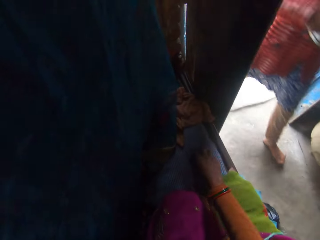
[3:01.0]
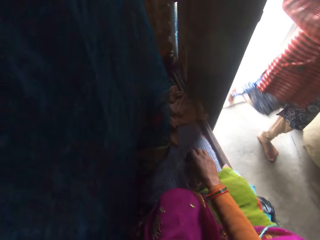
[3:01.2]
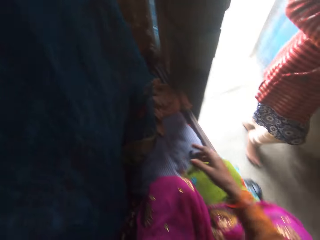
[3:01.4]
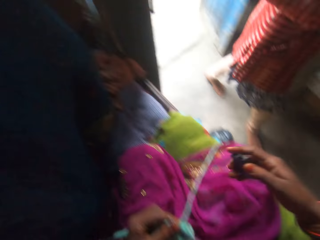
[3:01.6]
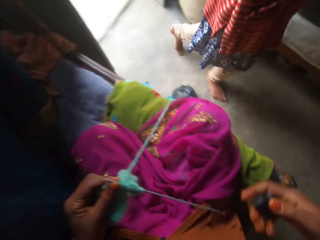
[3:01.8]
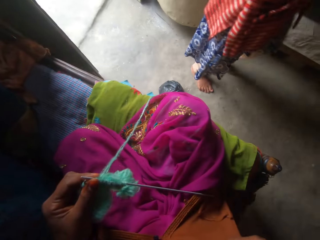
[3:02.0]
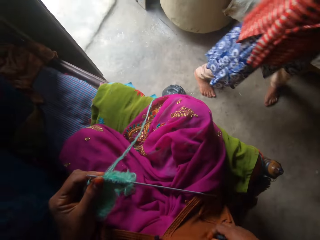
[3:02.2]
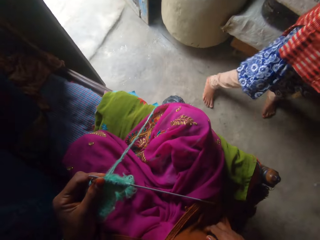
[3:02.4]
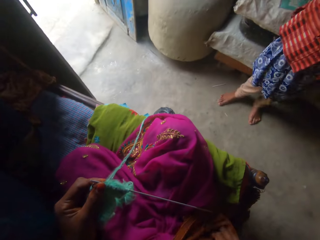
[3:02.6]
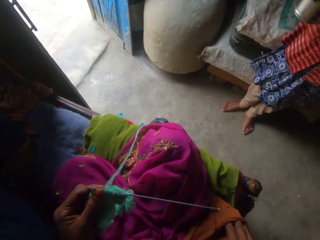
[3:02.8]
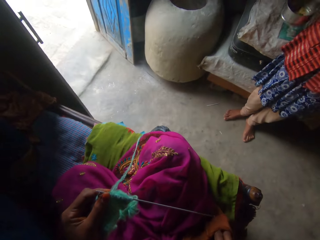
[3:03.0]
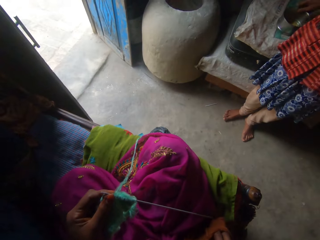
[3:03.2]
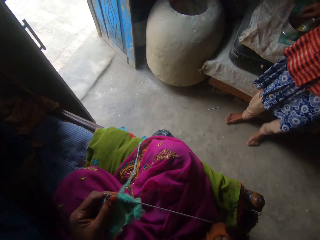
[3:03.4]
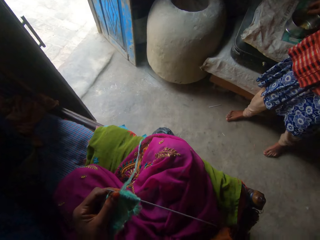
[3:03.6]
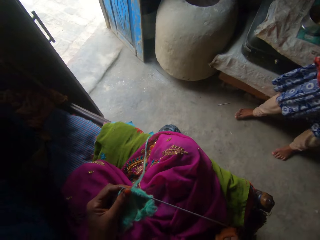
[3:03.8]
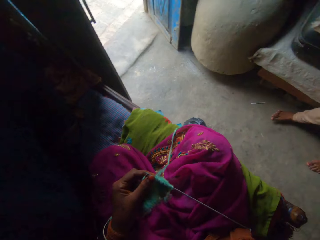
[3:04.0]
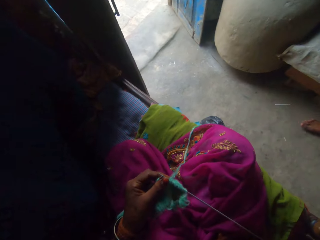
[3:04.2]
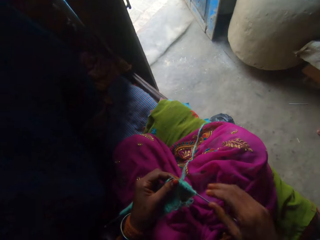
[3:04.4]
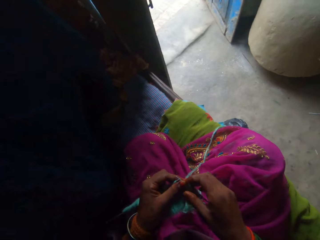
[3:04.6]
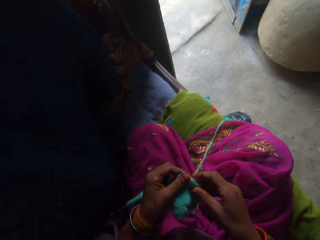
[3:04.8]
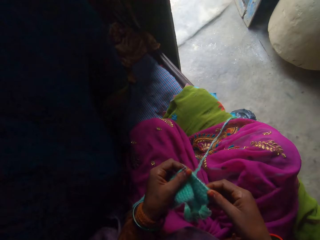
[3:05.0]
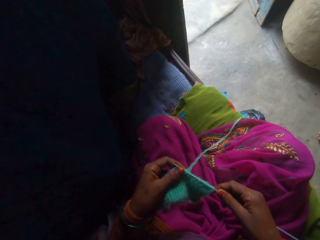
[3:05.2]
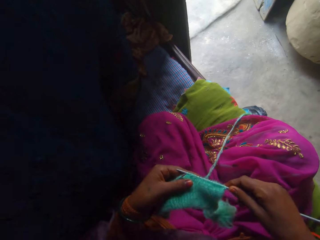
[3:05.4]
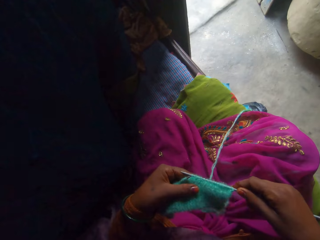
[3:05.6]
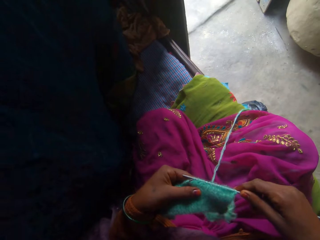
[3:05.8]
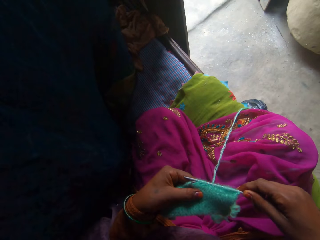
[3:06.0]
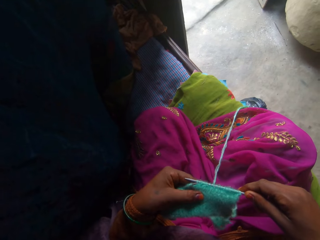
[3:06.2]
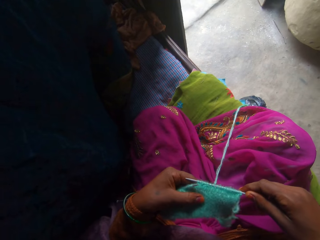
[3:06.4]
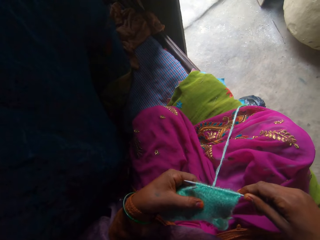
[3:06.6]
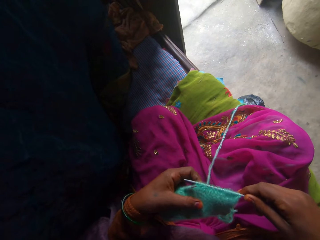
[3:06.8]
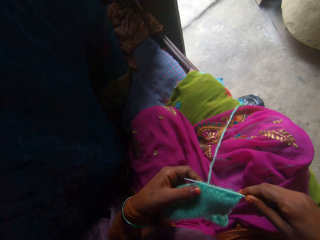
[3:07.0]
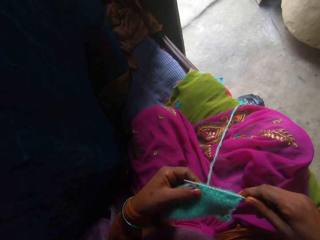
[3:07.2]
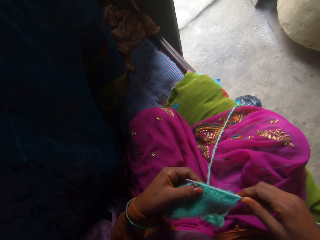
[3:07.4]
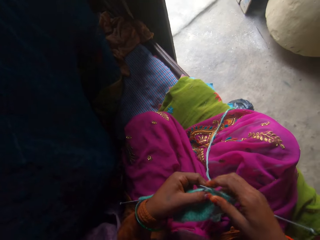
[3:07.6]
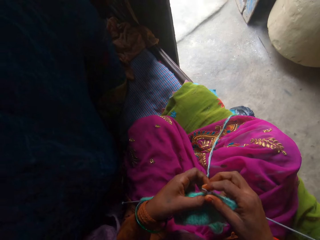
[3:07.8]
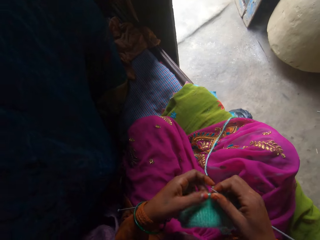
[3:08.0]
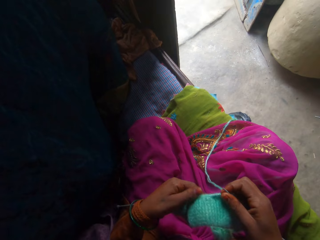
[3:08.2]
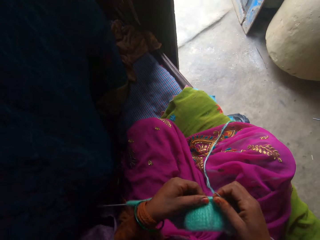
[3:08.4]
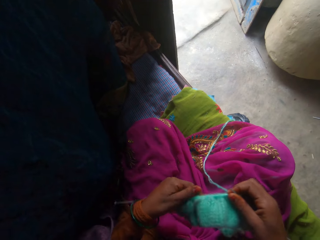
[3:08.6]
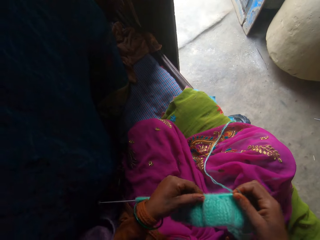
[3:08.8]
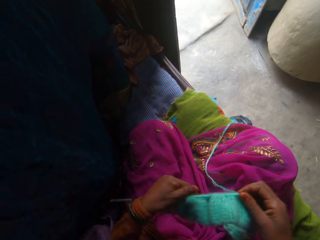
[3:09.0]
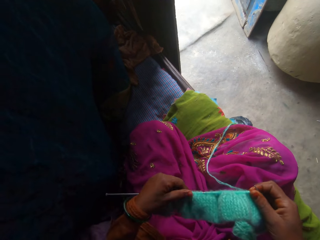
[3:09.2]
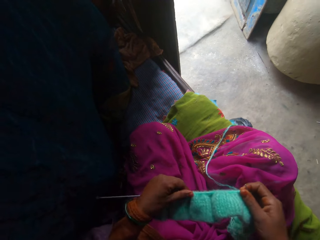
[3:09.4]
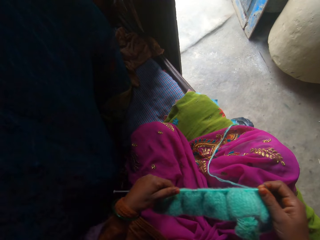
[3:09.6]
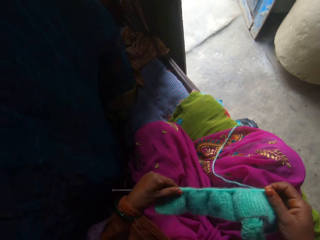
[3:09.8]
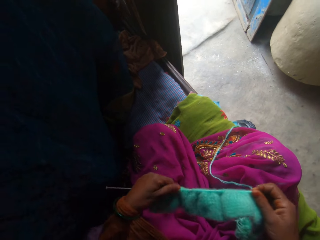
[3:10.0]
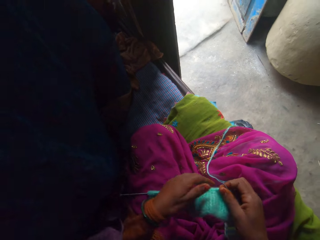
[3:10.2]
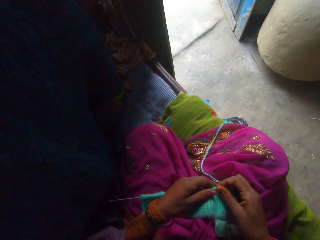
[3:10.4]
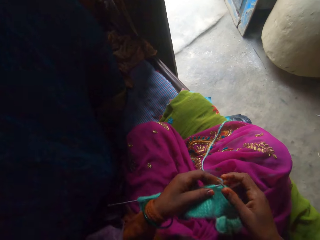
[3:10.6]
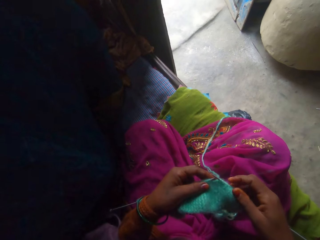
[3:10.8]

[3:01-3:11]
The camera wearer picks up an object. She moves a thread on the bed with her right hand. She puts the object into the pocket. A person puts a container on a sack. The camera wearer adjusts the fabric. She adjusts the yarn around the knitting needle.

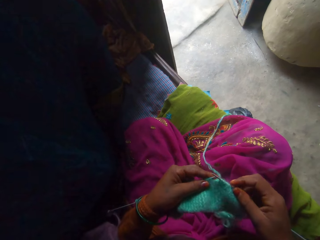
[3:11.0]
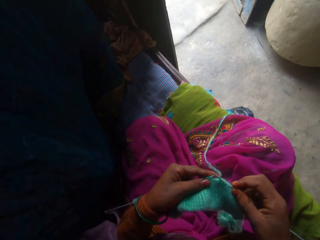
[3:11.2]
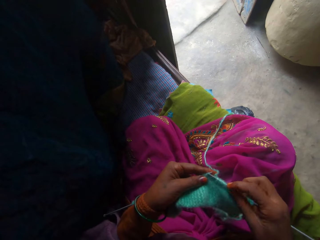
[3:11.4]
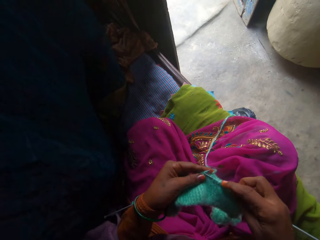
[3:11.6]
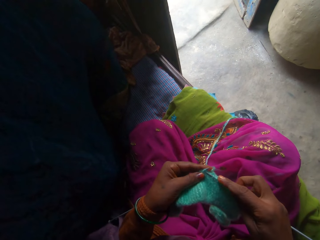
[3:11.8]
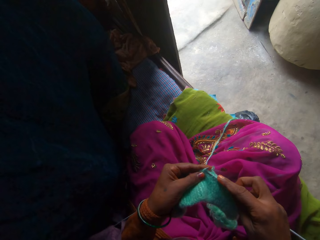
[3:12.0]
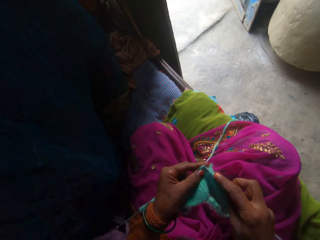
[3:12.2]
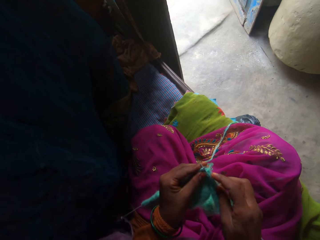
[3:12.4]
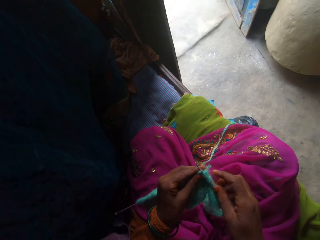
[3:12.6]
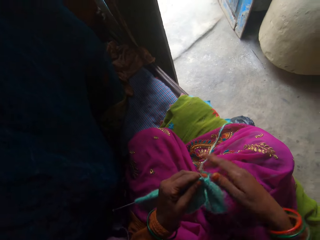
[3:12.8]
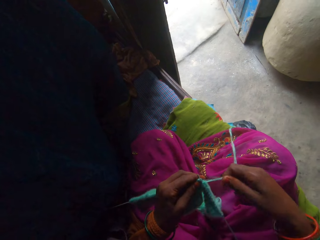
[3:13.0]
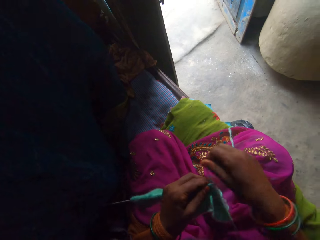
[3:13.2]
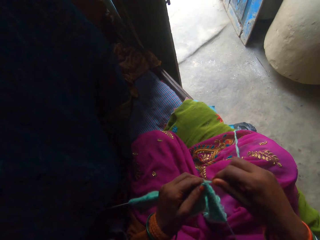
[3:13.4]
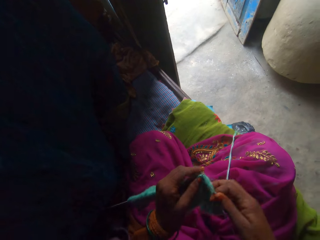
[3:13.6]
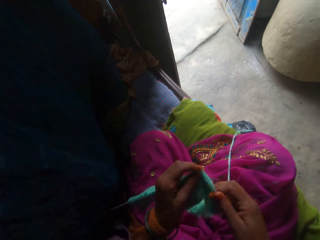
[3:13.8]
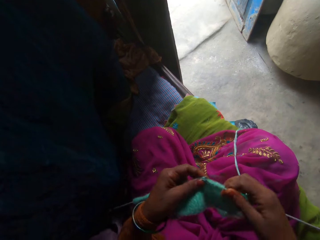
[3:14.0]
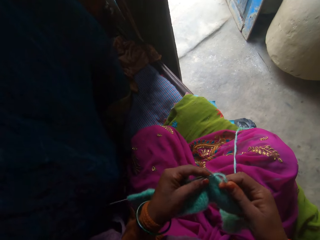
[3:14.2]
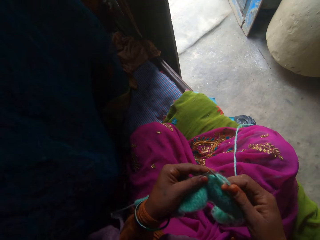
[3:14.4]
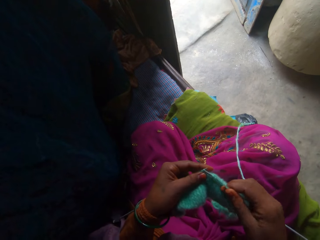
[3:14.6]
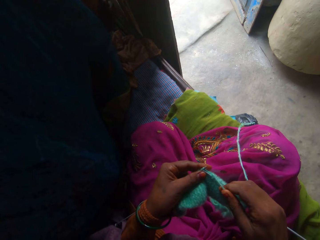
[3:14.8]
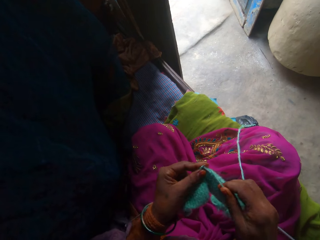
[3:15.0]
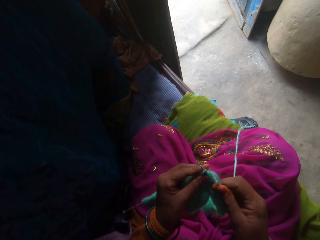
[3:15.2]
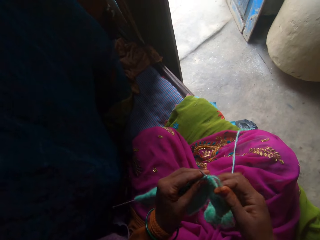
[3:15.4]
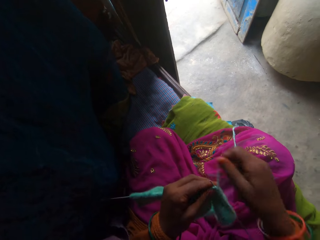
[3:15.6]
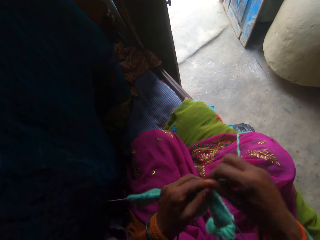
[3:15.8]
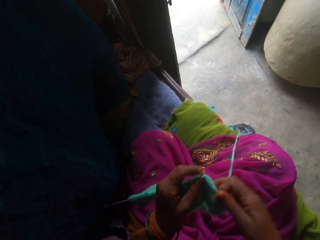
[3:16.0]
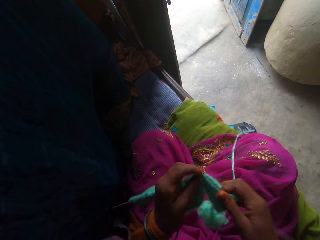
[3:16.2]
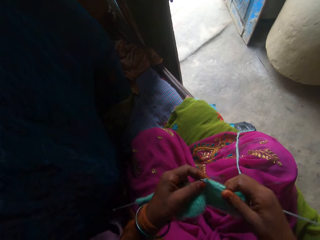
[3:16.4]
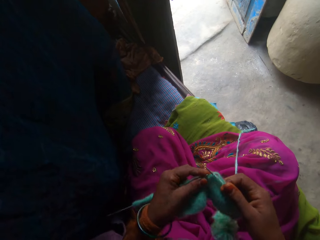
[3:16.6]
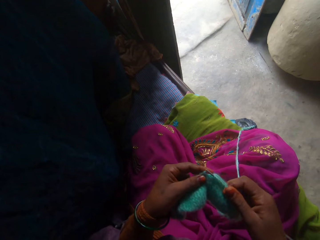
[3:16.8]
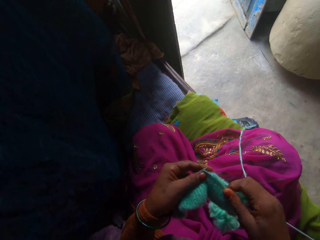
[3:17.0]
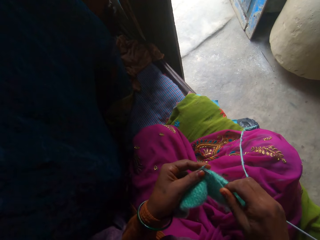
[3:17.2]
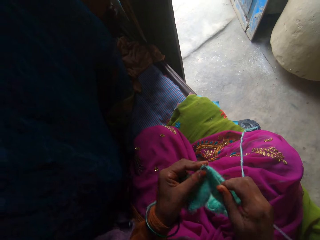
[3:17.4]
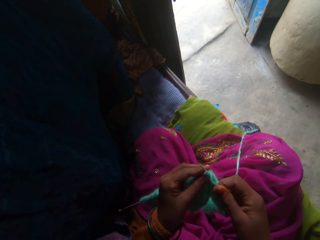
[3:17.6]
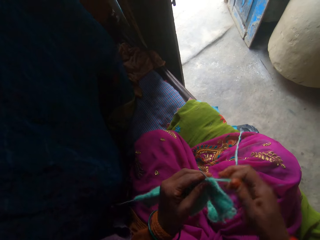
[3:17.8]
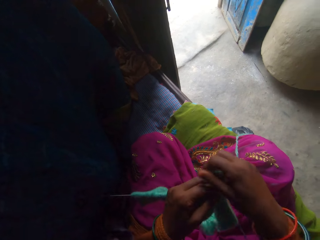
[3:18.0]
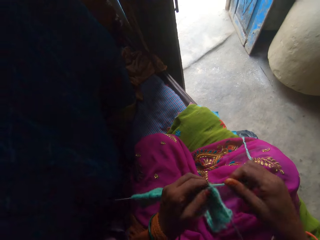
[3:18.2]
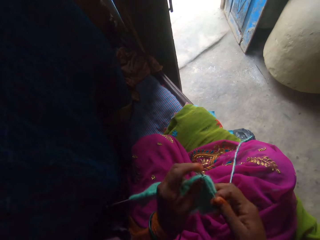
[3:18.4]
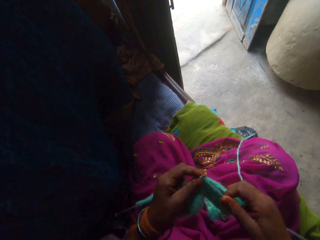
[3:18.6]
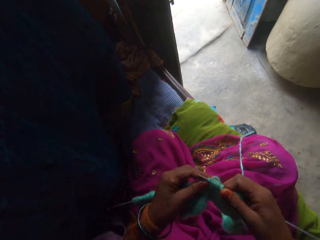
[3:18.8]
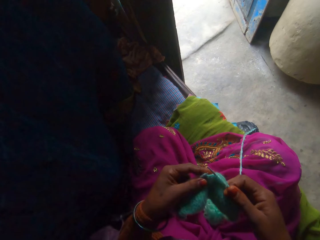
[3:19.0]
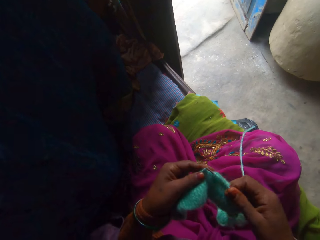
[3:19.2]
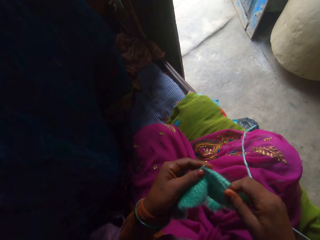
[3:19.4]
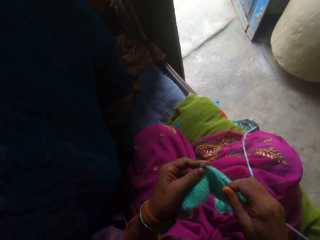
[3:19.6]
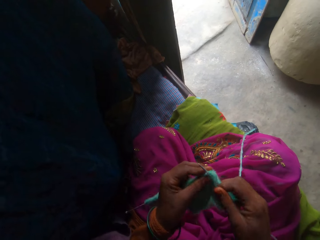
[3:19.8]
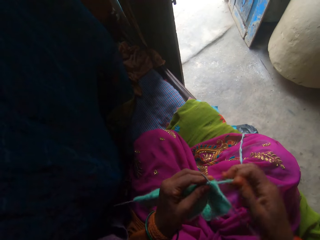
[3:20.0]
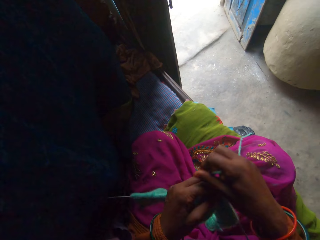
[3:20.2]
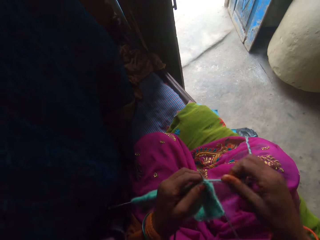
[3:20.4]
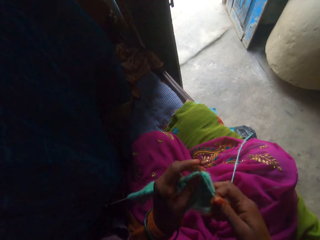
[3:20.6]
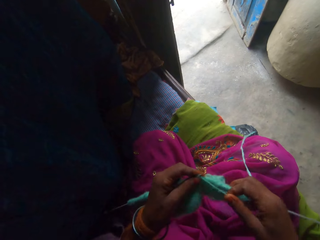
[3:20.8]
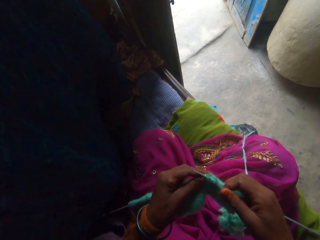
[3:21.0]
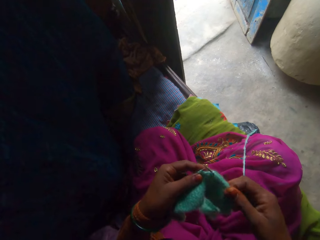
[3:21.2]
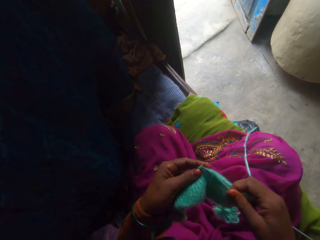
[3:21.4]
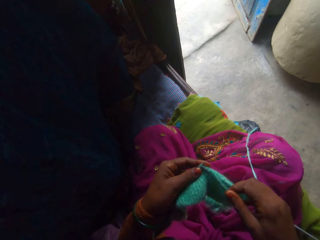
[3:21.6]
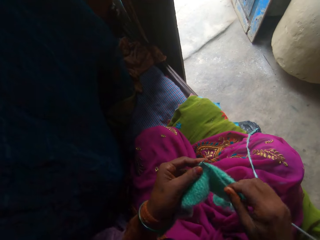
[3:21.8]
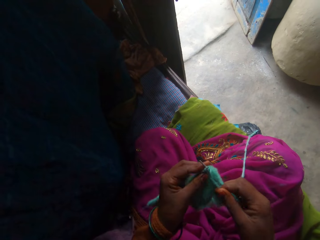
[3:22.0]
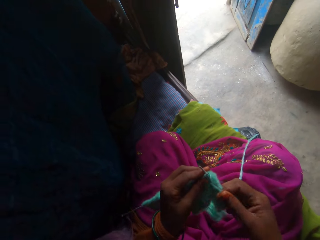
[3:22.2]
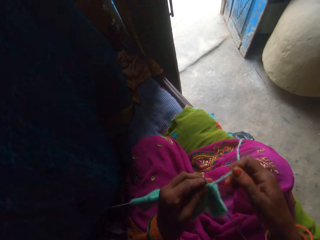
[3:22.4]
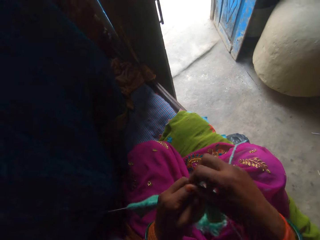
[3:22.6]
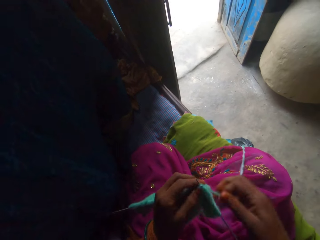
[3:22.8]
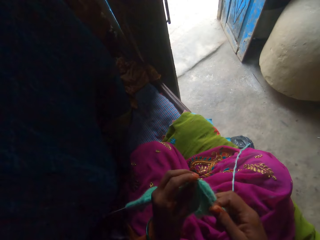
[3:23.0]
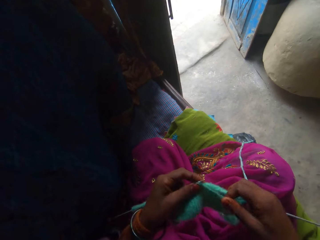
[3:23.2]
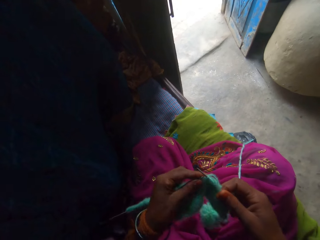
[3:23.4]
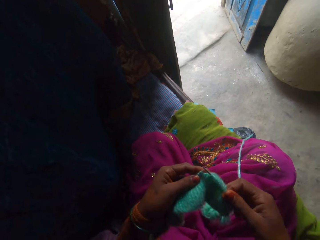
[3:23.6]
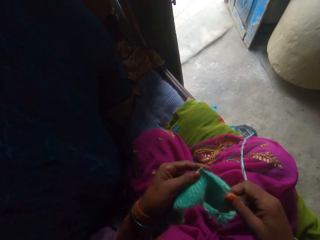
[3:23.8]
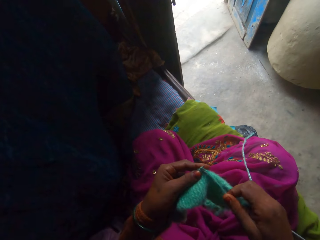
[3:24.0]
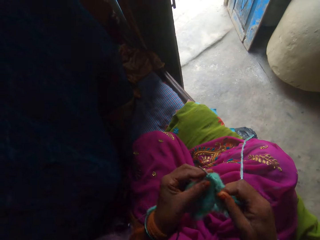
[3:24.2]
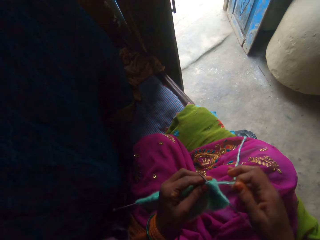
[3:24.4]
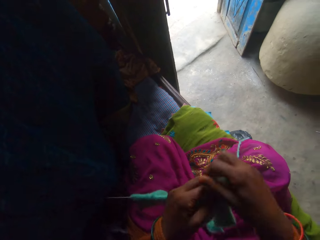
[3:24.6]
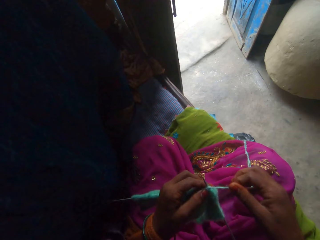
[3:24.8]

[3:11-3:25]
The camera wearer knits the yarn with the knitting needle. They adjust the yarn. They knit the fabric. They adjust the yarn. They knit the fabric. They adjust the yarn. They knit the fabric. They adjust the yarn. They knit the fabric. They adjust the yarn. They knit the fabric.
